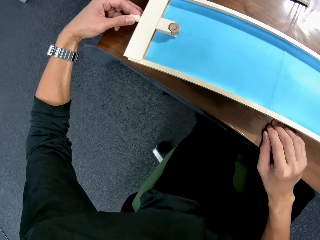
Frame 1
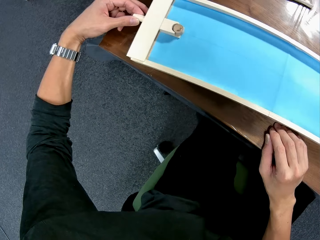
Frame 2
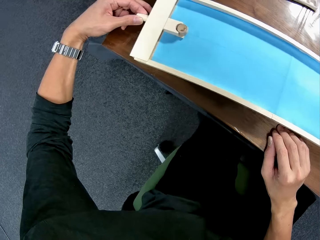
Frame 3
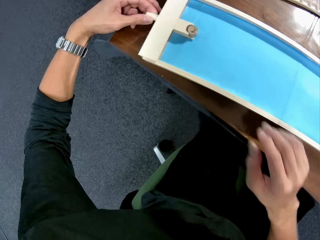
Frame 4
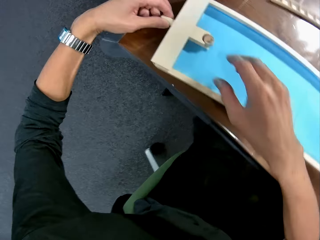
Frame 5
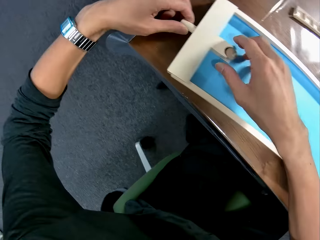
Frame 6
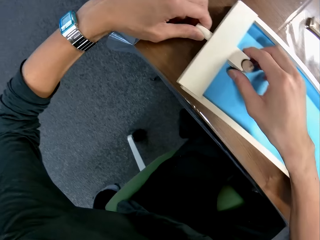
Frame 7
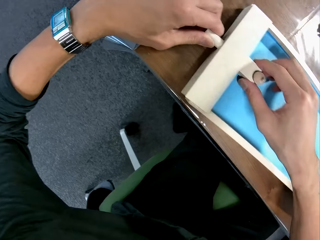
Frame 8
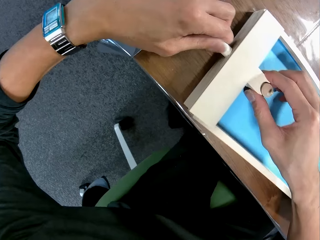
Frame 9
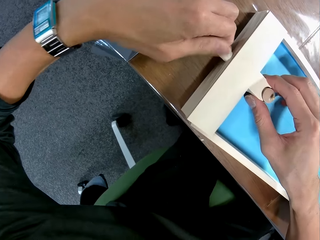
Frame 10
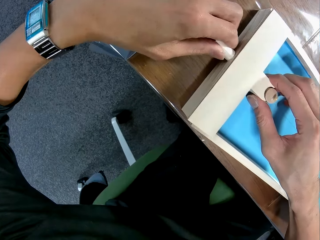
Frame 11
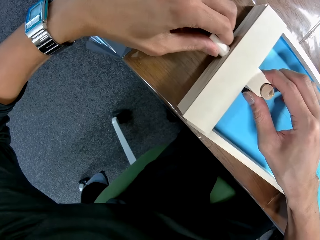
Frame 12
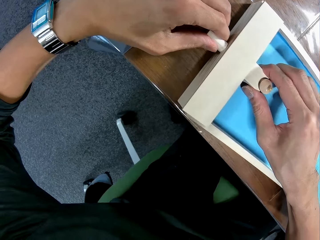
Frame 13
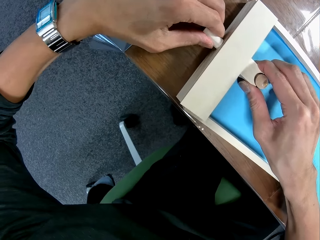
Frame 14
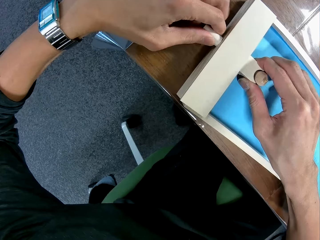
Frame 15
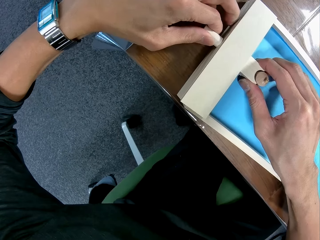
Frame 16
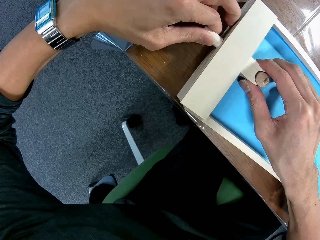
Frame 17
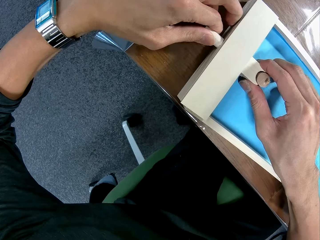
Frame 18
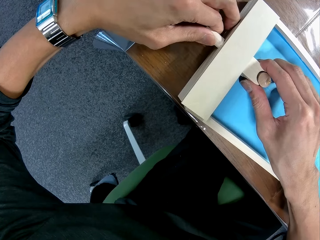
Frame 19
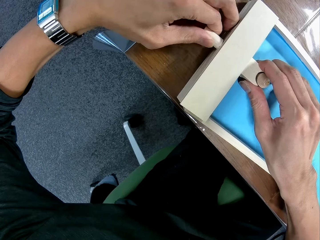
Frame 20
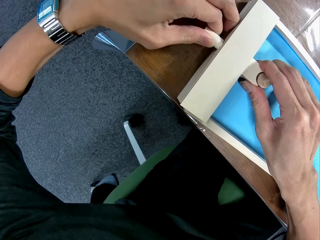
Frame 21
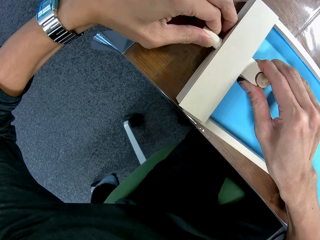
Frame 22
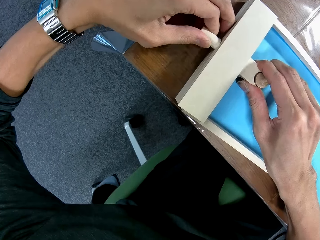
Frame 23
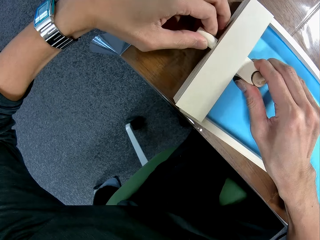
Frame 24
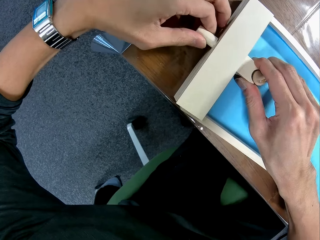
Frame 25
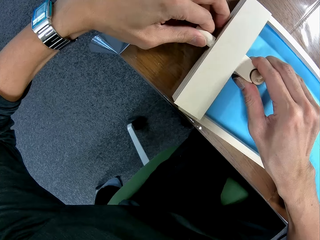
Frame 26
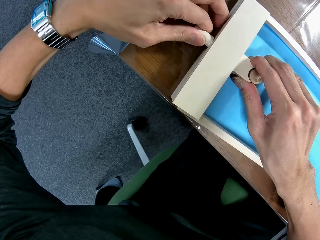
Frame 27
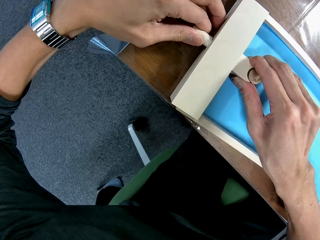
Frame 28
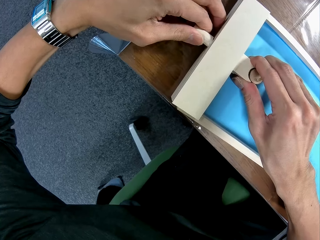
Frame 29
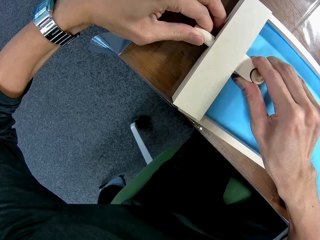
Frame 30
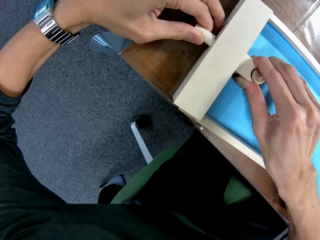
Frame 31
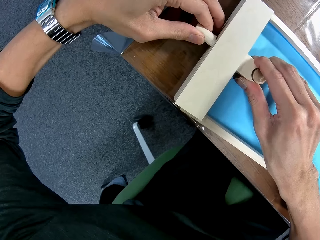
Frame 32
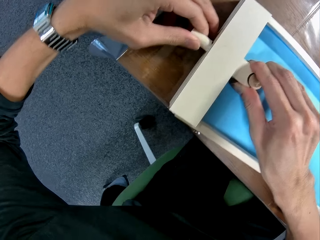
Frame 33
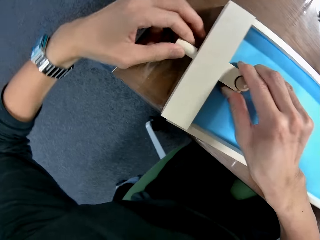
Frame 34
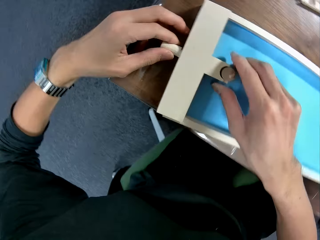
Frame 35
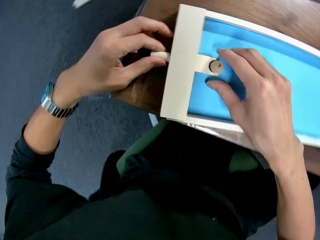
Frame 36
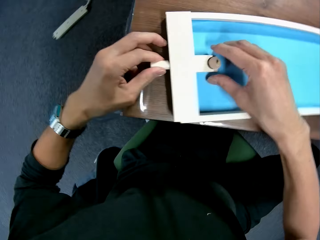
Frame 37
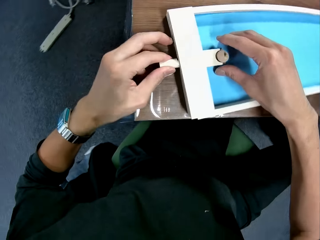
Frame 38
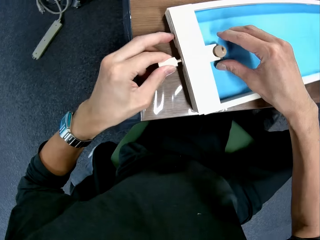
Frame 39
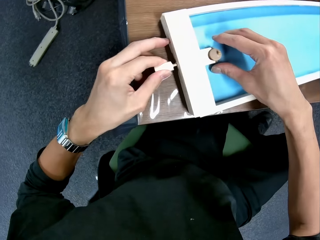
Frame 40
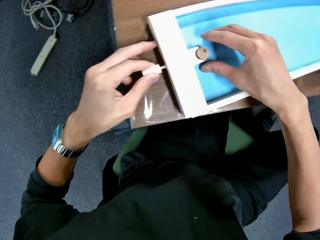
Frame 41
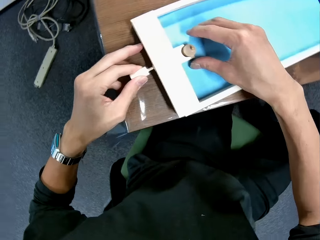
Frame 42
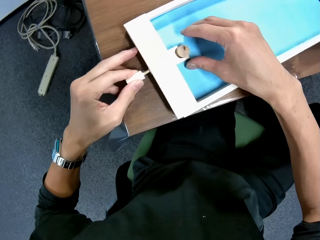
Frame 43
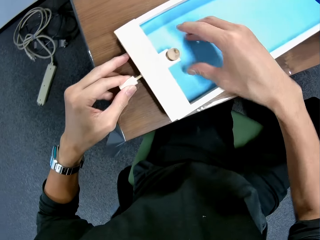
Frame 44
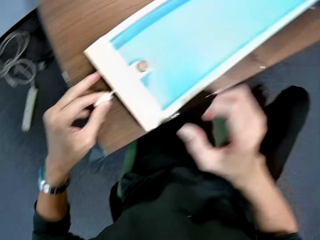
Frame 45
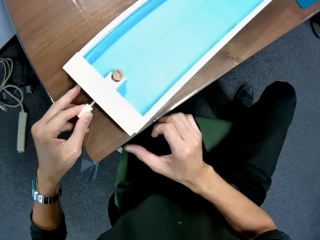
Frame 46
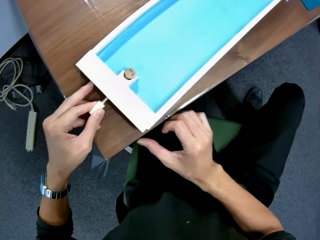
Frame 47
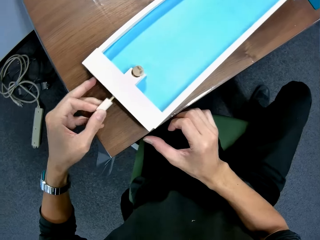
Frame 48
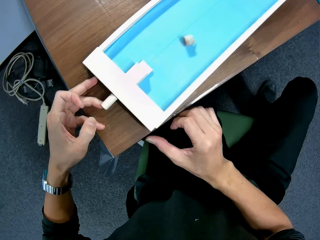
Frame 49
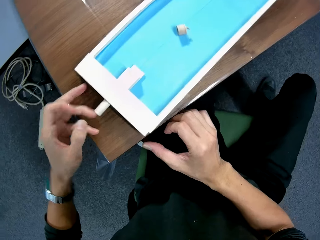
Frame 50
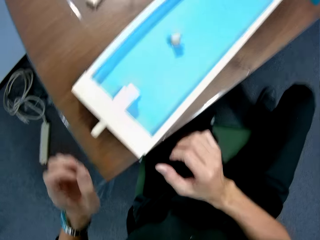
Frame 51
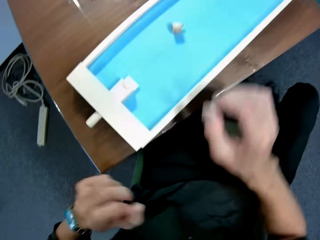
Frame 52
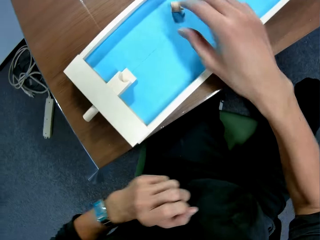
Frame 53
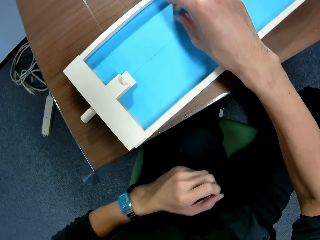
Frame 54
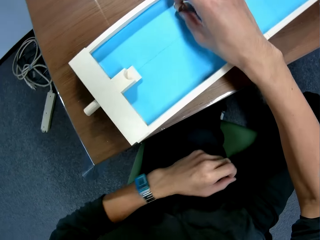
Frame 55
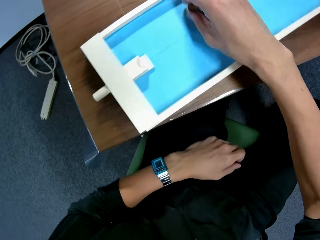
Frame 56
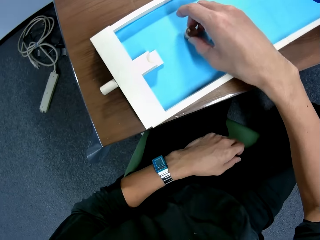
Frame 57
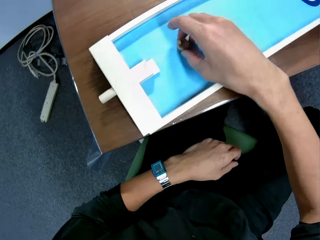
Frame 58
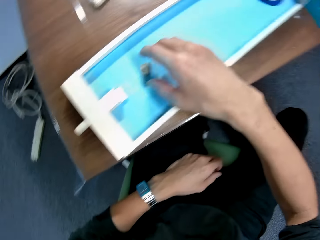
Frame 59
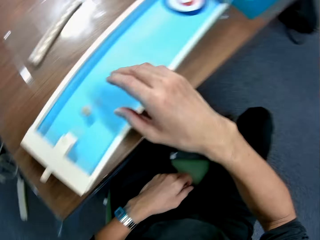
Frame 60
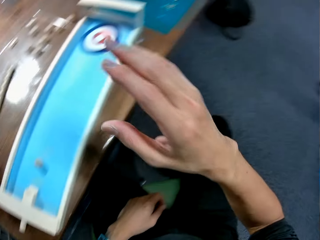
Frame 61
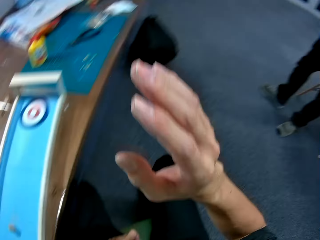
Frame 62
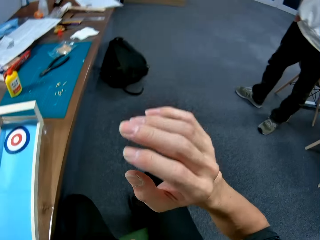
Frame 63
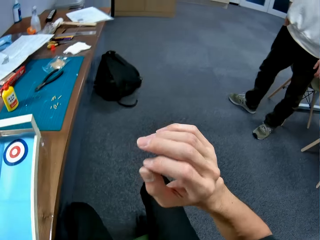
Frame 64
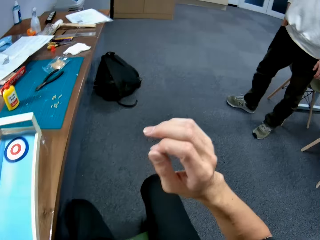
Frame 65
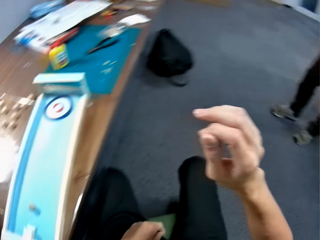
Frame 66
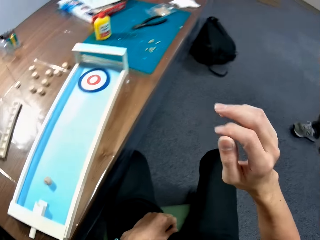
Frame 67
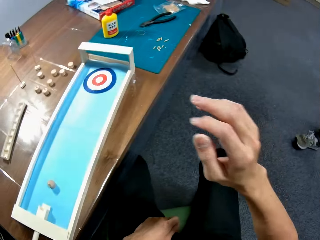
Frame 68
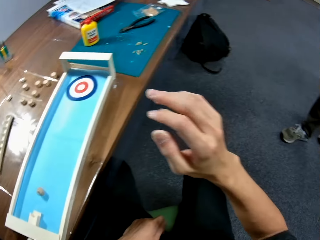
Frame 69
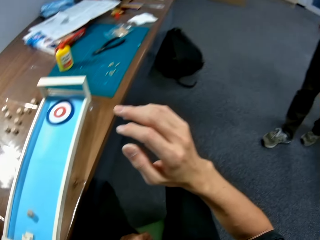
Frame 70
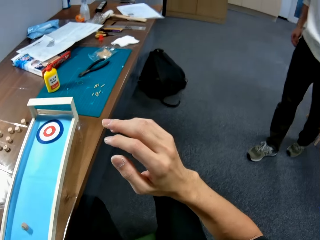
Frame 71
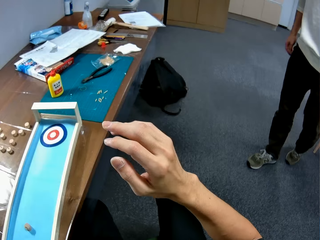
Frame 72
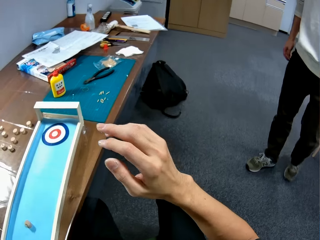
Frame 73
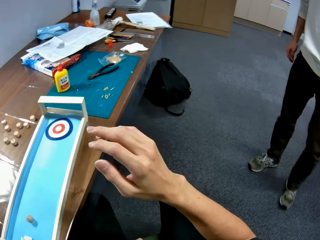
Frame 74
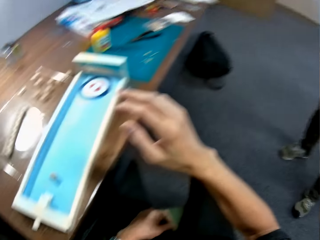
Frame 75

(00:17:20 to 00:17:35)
The camera wearer pulls the art piece. They hit an art piece by moving the artwork. They touch the round piece. They talk to a man.

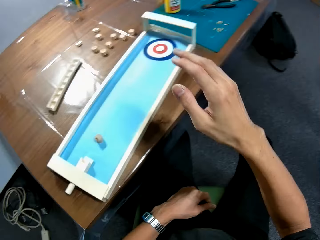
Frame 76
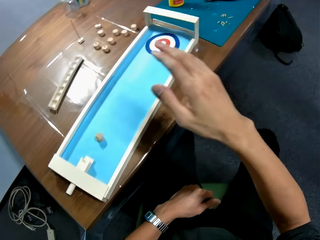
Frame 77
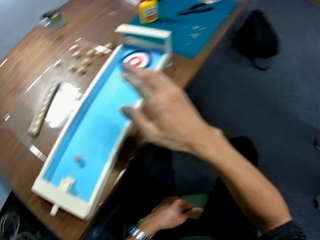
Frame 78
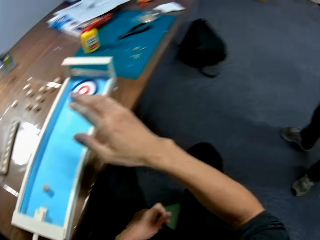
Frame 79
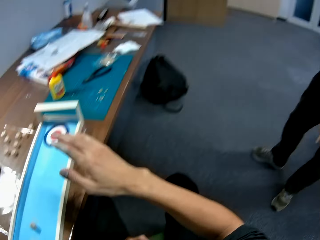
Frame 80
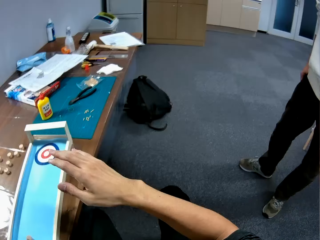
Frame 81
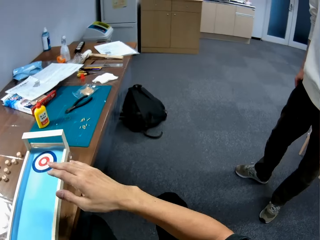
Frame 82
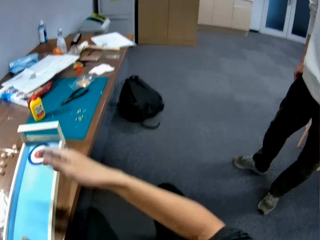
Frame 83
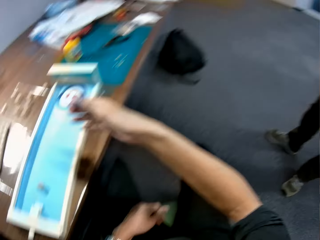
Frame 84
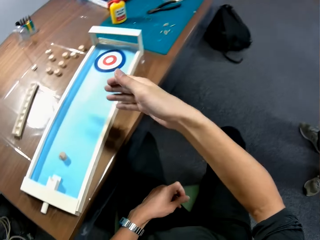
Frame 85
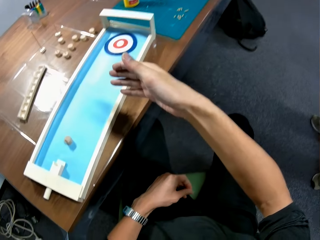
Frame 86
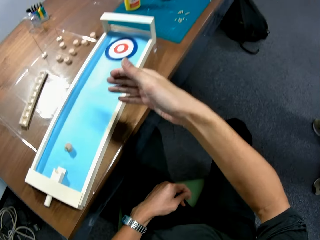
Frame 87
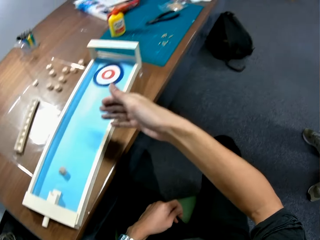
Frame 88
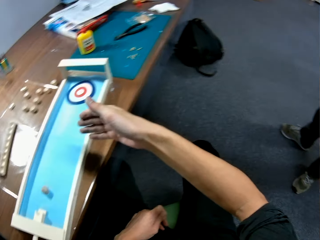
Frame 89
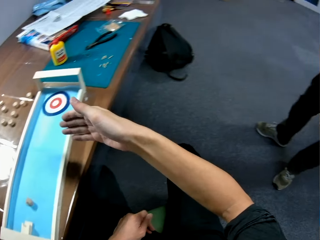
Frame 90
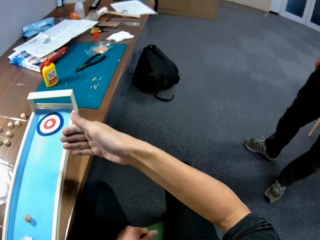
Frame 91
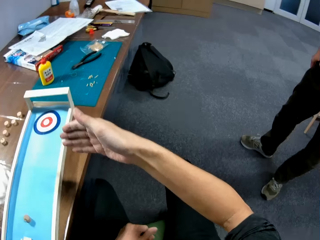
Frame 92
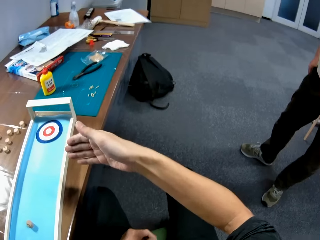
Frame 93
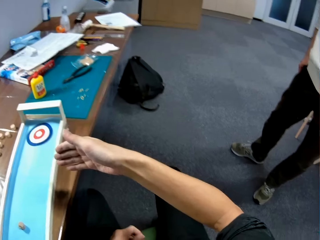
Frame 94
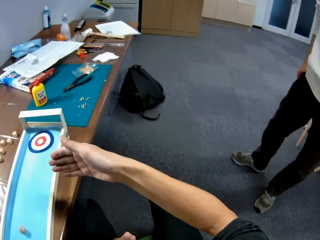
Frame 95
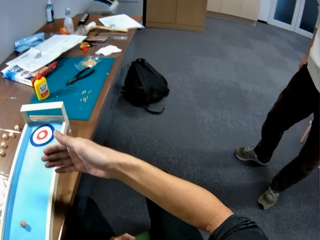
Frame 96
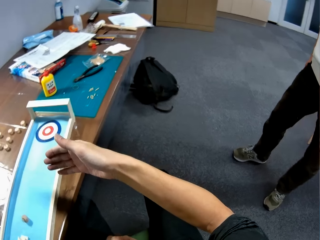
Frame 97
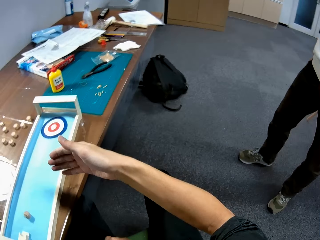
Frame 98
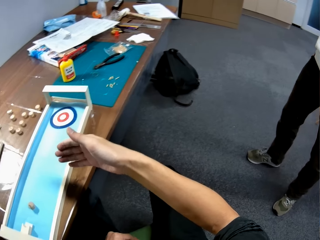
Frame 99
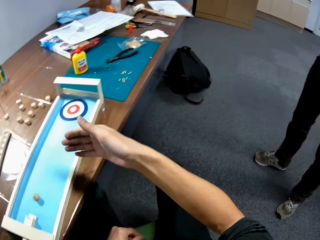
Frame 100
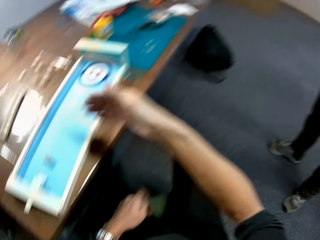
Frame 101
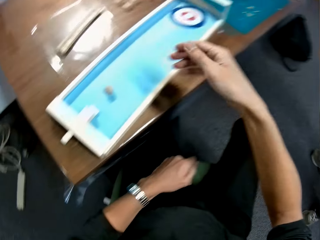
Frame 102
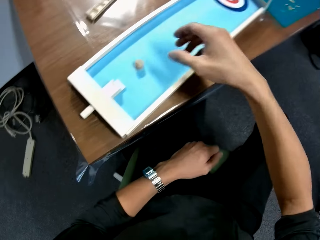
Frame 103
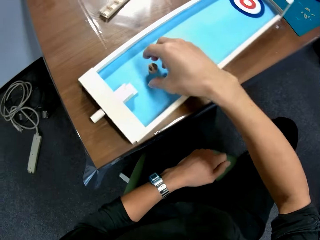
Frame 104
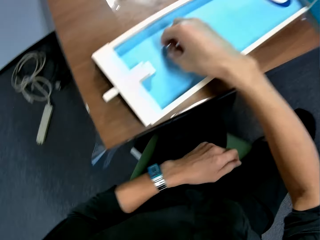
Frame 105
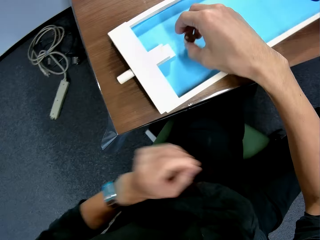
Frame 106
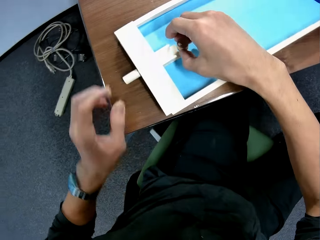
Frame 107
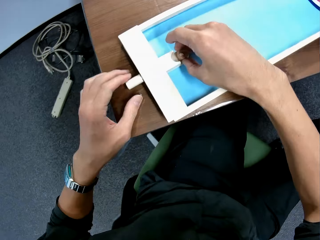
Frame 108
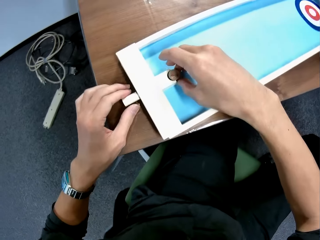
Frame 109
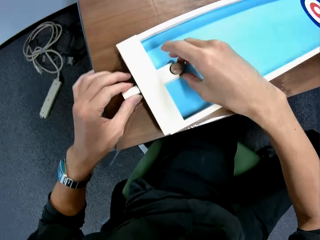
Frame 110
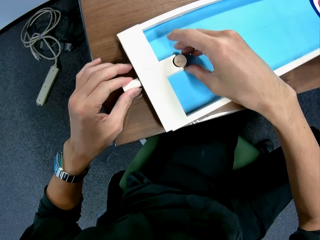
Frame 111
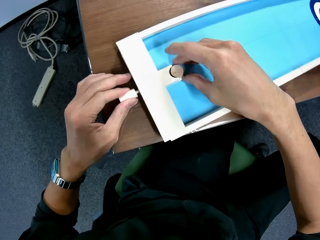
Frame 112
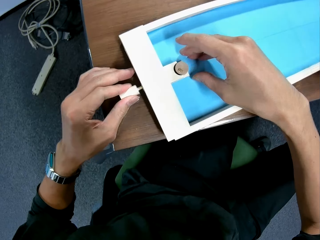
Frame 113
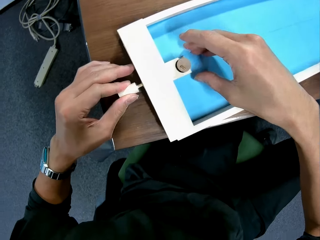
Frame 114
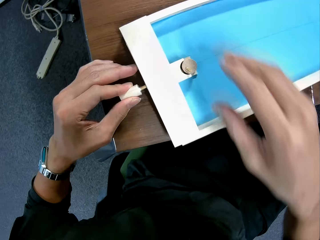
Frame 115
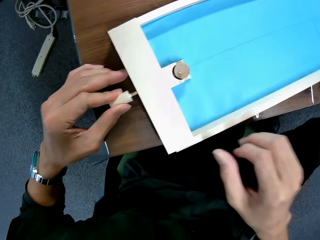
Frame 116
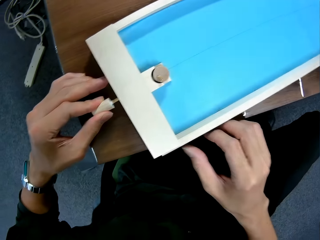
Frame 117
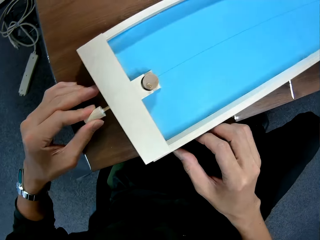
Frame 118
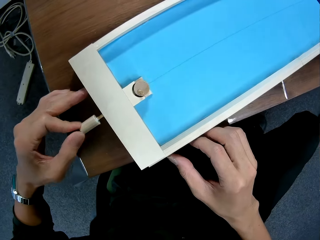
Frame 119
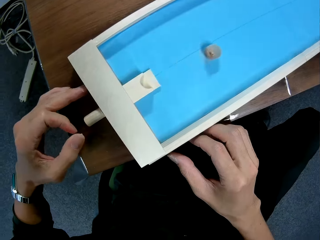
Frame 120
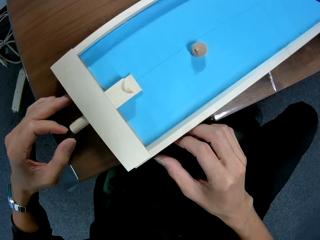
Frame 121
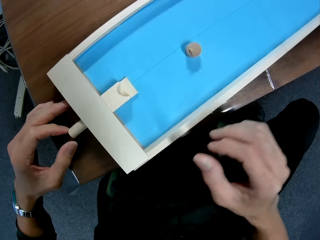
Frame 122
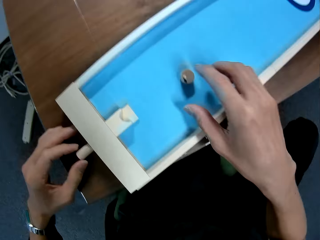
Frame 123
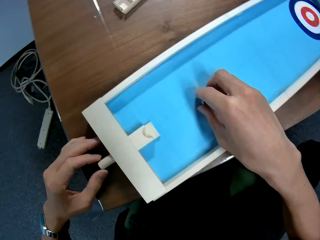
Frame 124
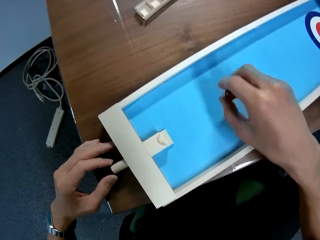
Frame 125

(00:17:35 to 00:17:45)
The camera wearer picks up the round piece. They place the piece in a hole. They trigger with the piece. They hit an art piece by moving the artwork.
